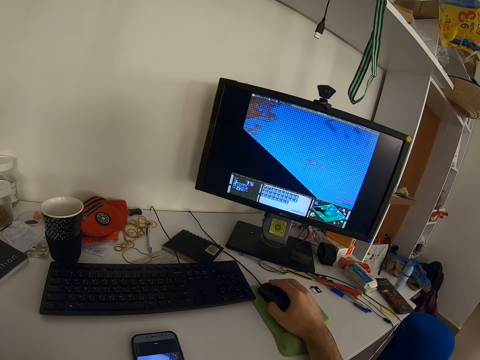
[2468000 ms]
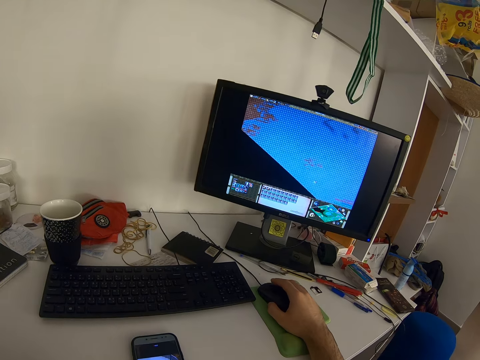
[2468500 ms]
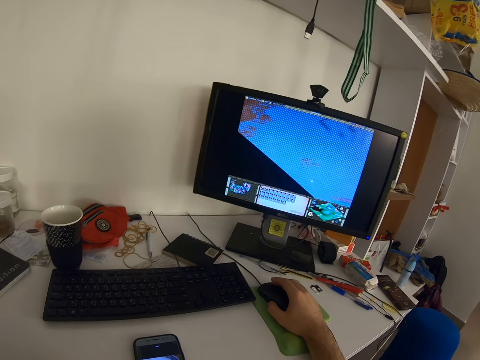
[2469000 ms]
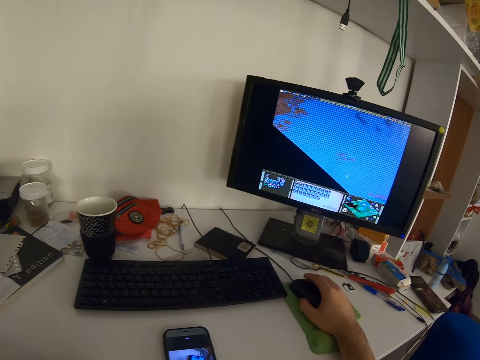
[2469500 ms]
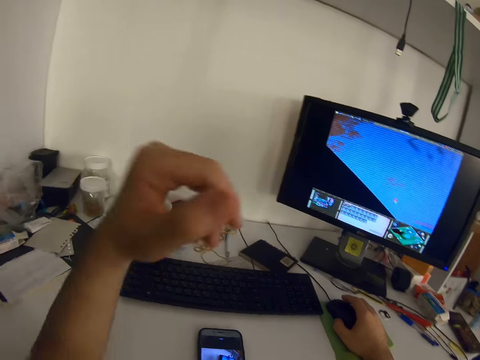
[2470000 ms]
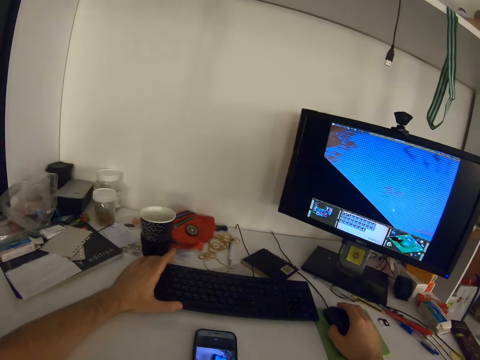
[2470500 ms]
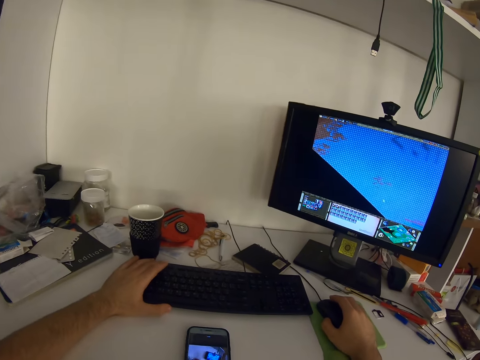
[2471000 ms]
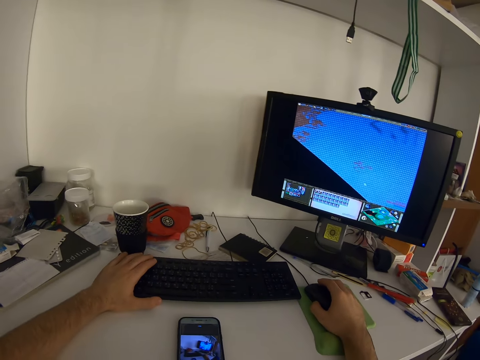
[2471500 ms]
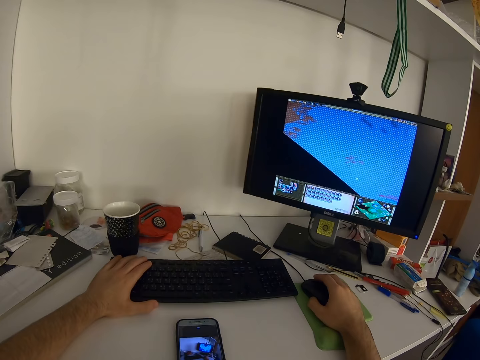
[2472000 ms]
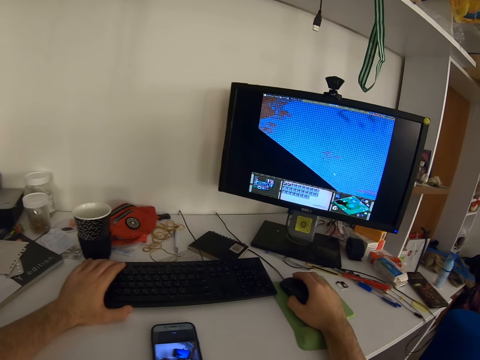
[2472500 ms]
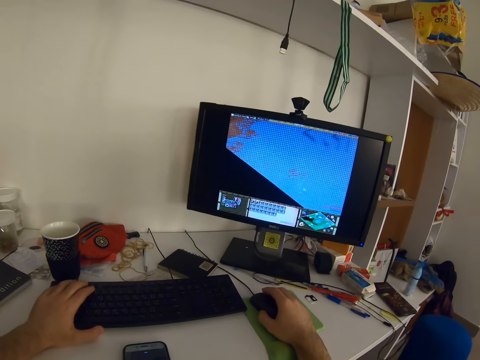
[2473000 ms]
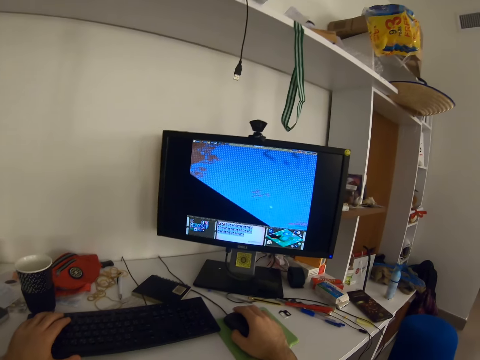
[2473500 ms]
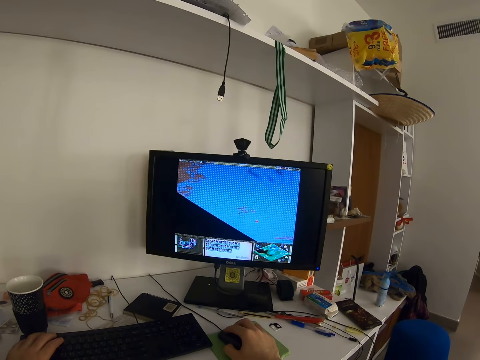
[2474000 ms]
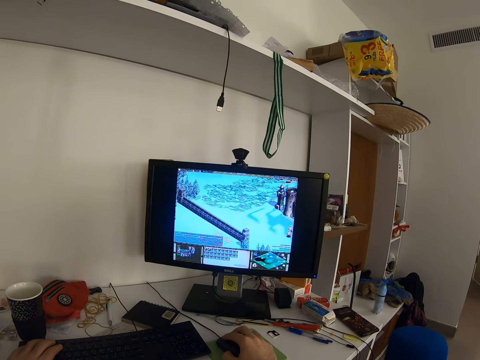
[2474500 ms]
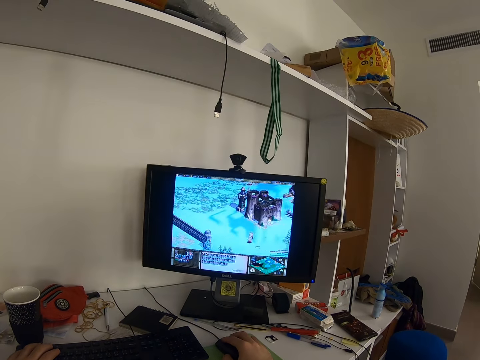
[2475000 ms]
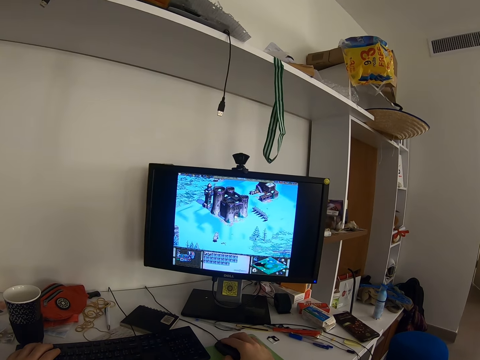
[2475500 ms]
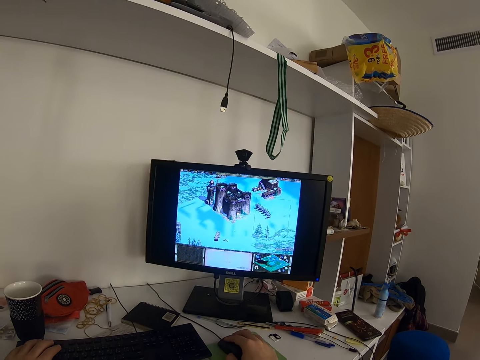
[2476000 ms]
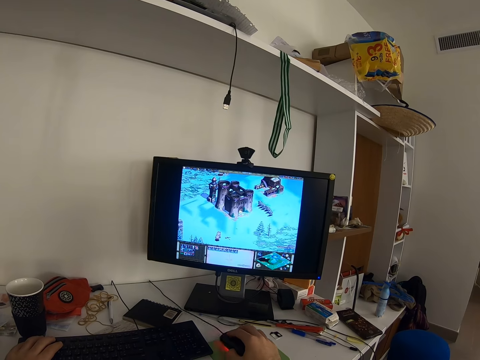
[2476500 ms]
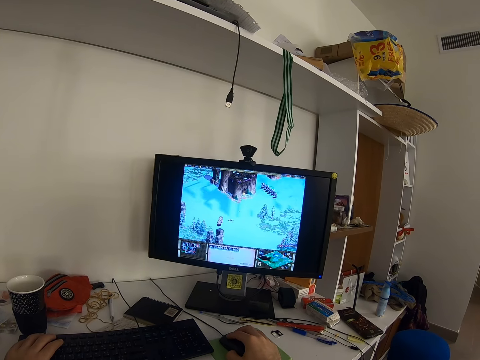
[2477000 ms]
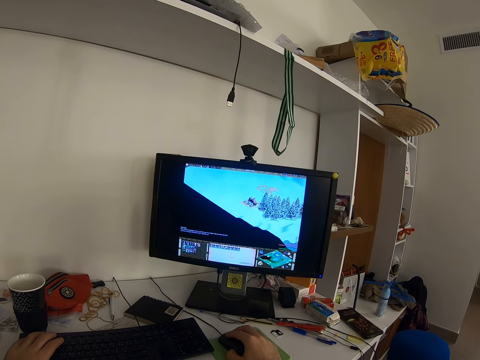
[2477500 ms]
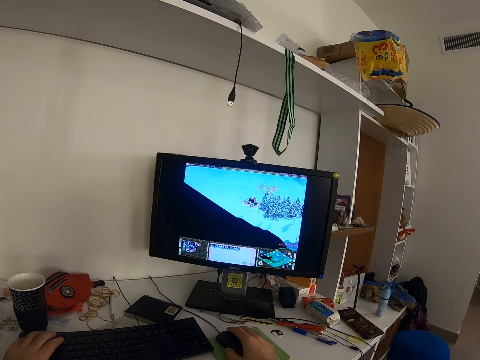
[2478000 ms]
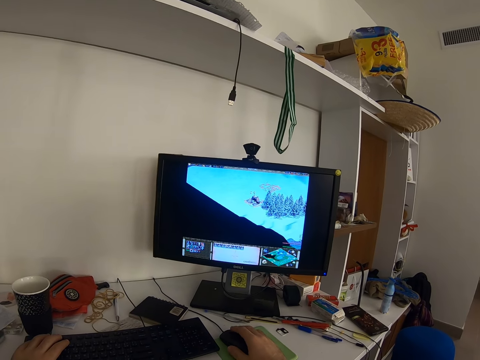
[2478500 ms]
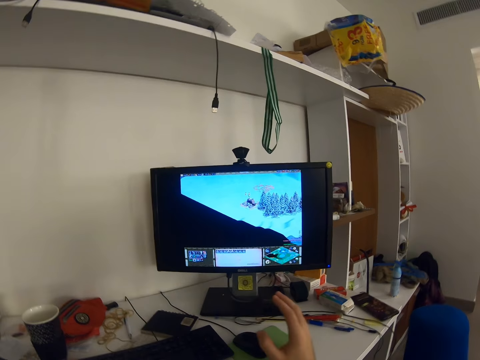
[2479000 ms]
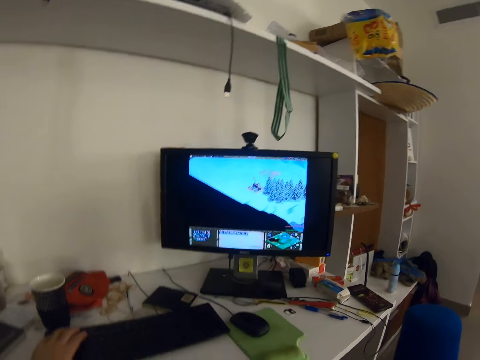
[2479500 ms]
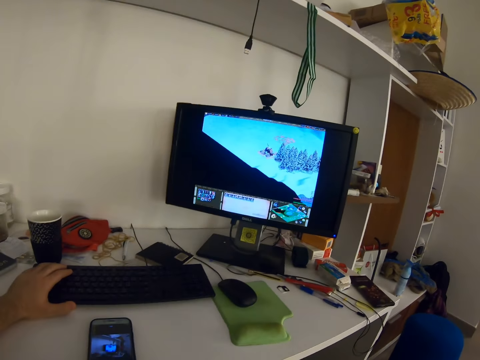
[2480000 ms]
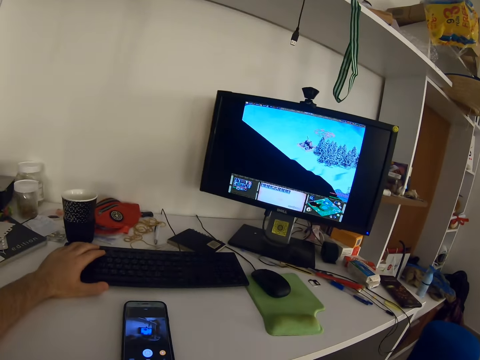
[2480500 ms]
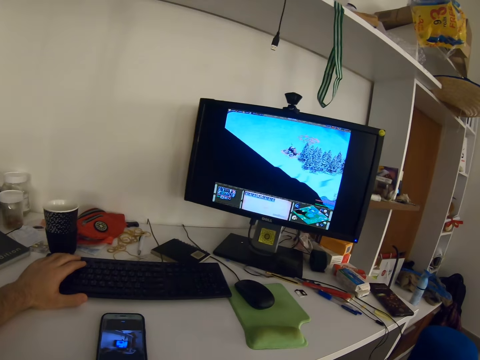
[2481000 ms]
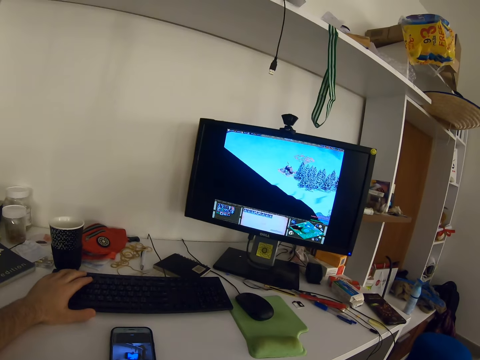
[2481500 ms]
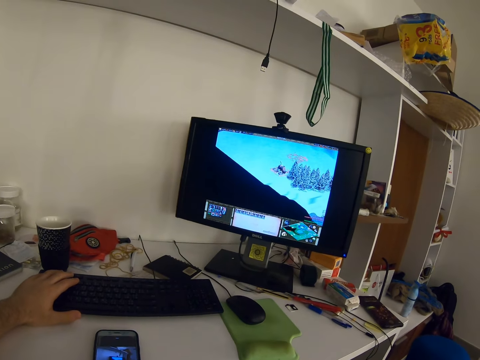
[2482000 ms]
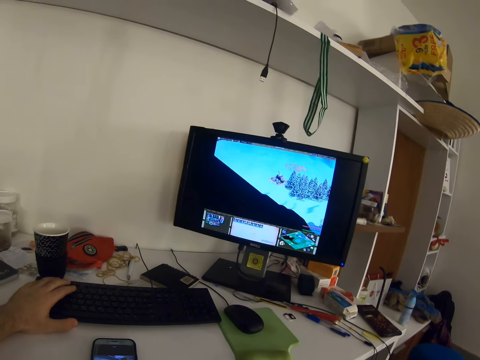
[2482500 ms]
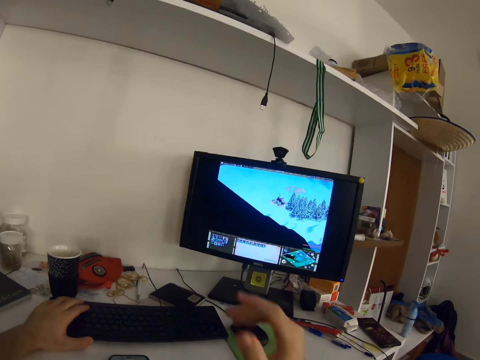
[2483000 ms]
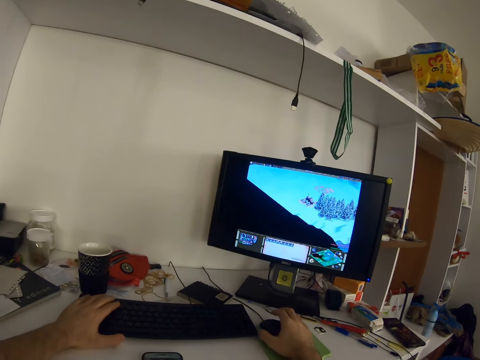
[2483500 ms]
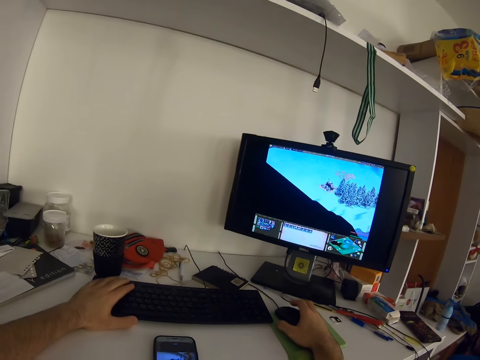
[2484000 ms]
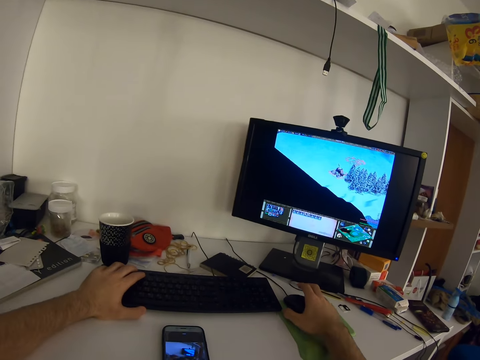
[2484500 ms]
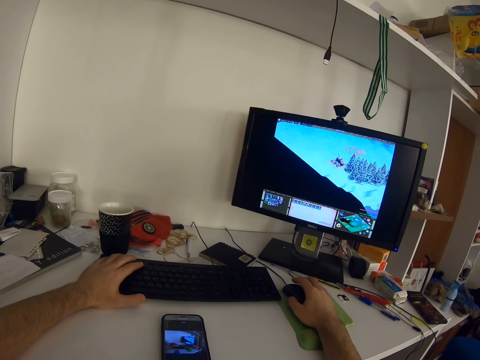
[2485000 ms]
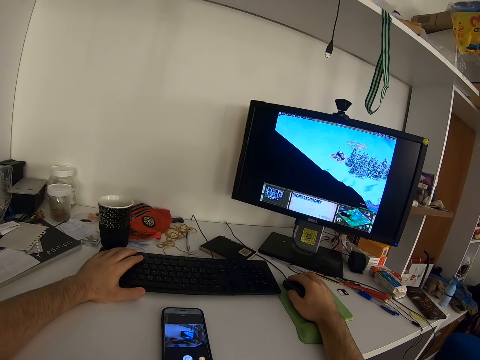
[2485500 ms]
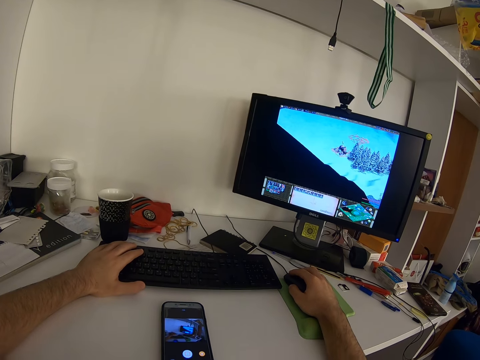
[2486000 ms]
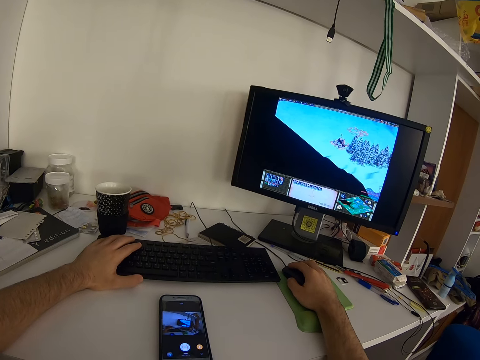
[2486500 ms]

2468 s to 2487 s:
The camera wearer places his left hand on a keyboard, on the table. He holds the keyboard. He clicks the mouse. He touches his face with his right hand. He holds the mouse with his right hand.

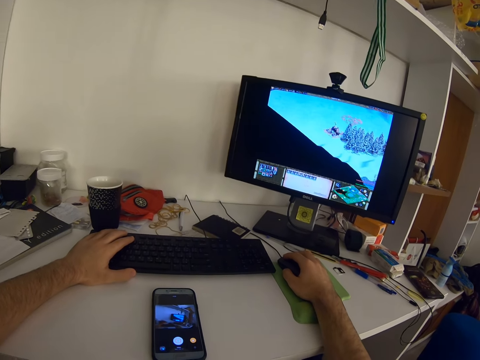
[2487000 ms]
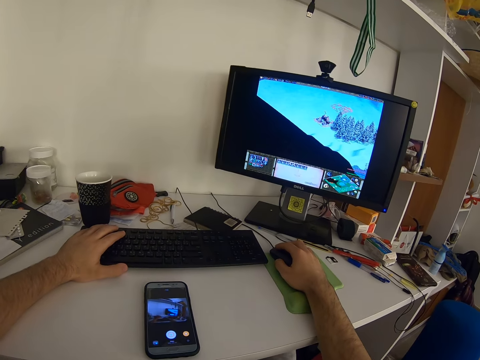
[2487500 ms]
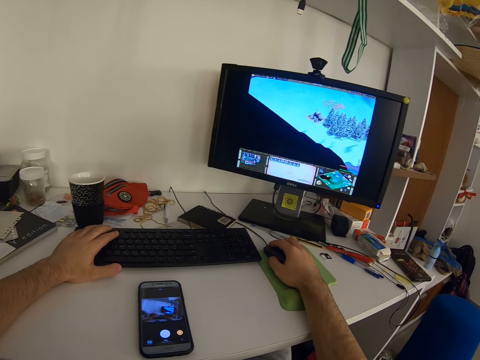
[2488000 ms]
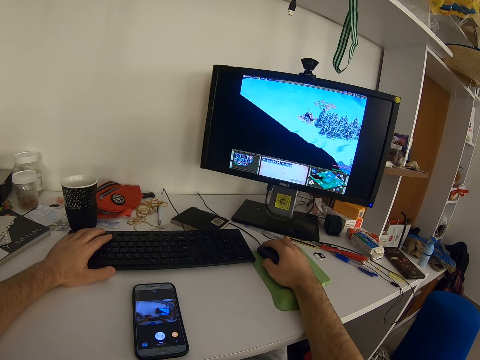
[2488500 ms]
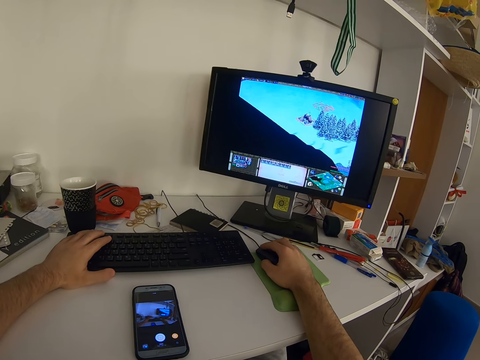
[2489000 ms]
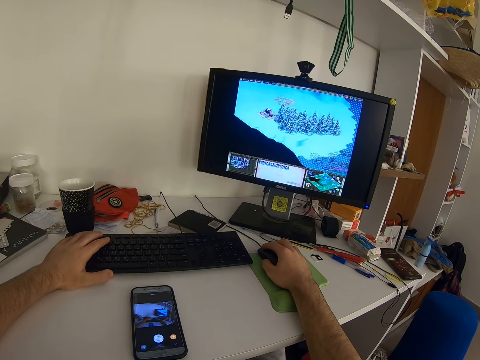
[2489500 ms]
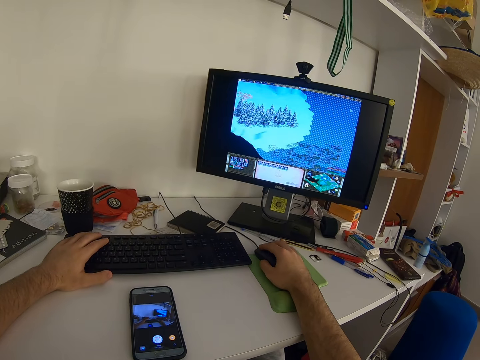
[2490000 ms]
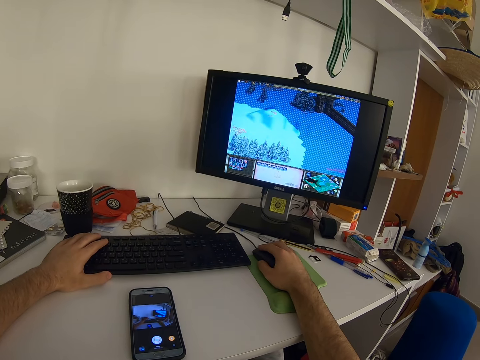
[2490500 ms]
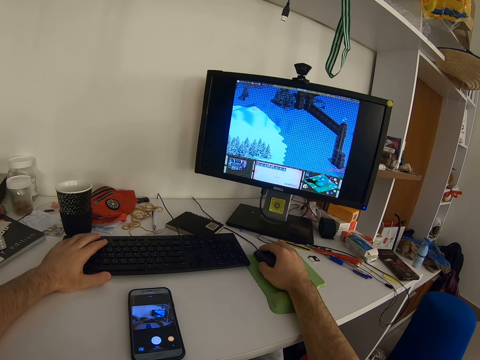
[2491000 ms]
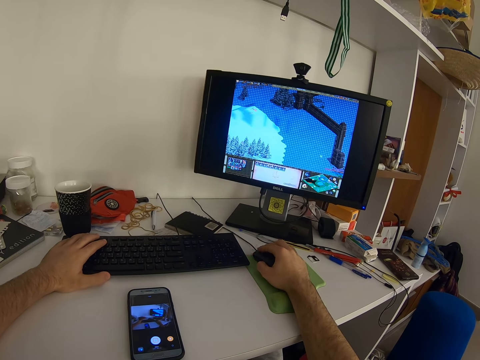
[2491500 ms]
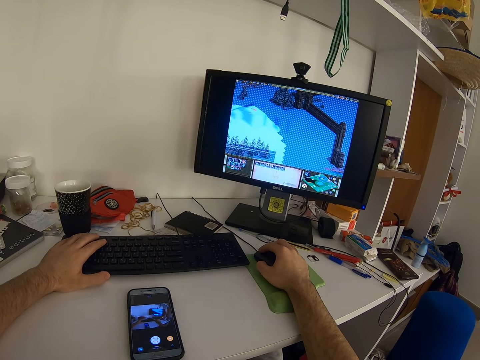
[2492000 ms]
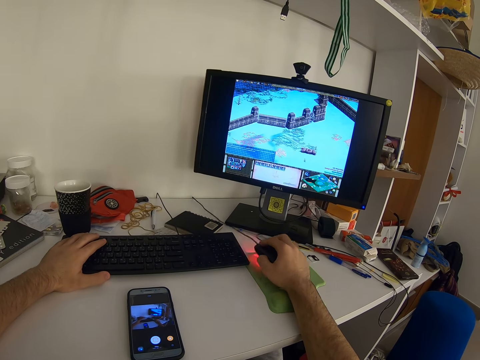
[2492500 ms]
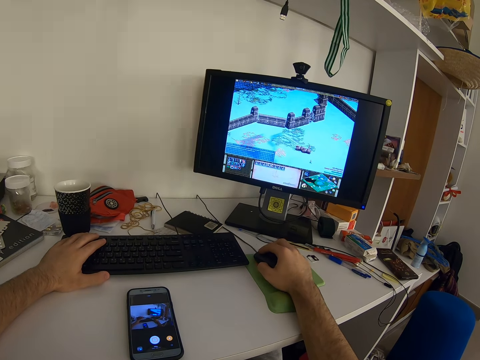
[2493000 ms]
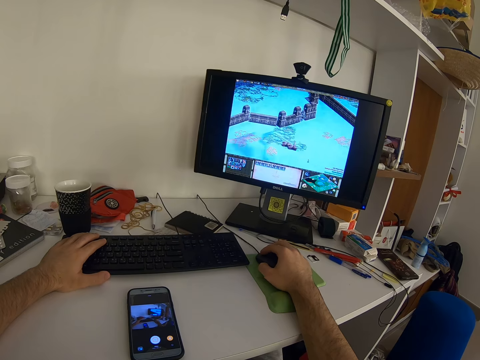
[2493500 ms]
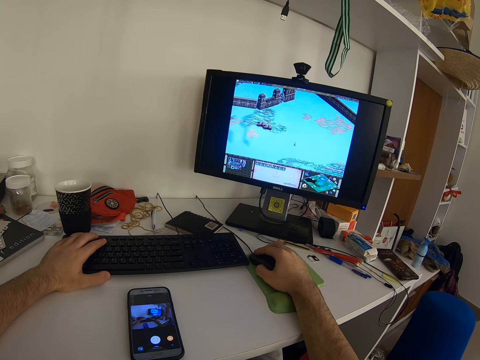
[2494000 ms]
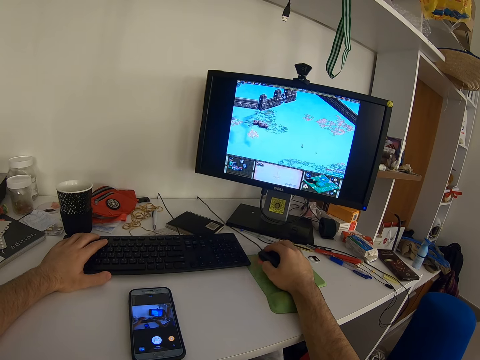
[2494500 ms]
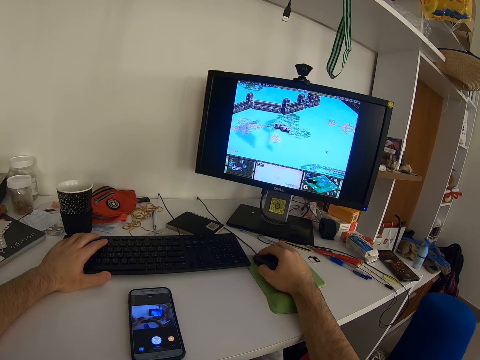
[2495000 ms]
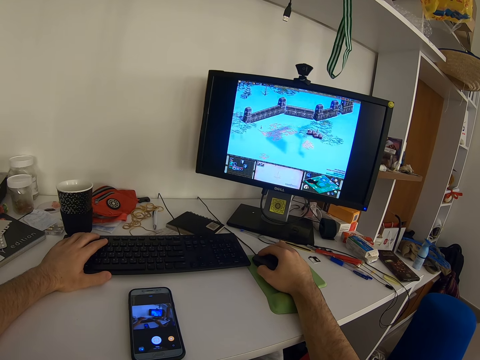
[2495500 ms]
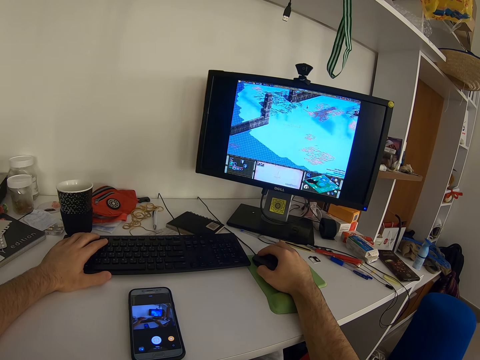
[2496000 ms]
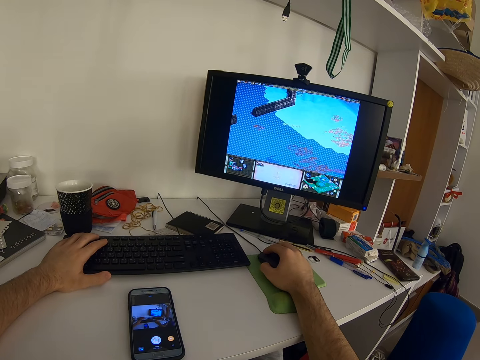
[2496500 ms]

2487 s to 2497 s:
The camera wearer clicks the mouse. They lift the mouse. They put the mouse on the table. They move the mouse. They click the mouse.
